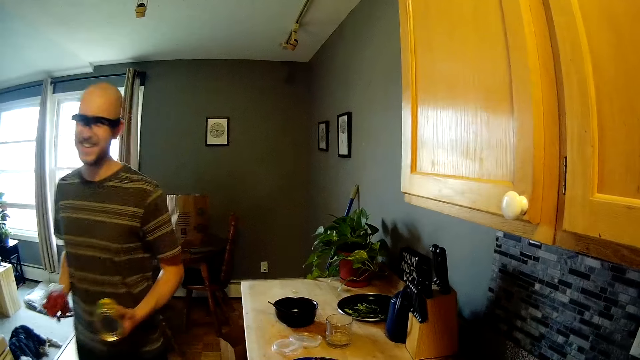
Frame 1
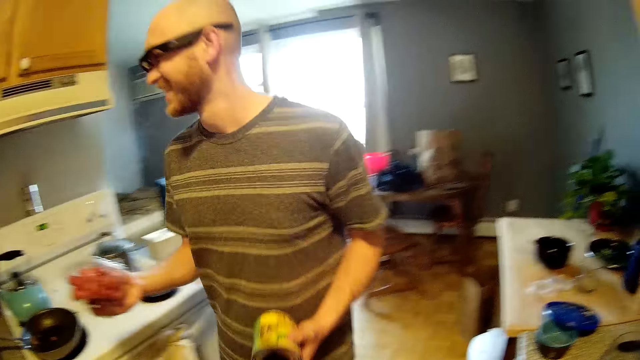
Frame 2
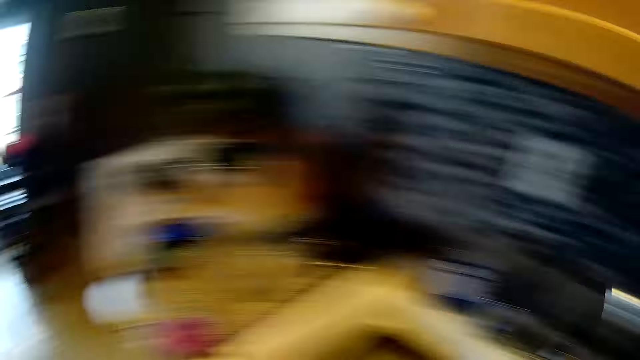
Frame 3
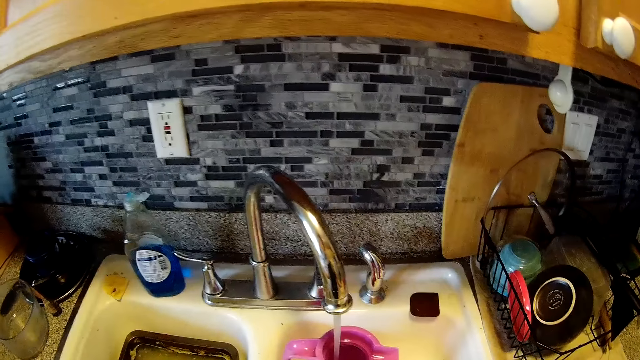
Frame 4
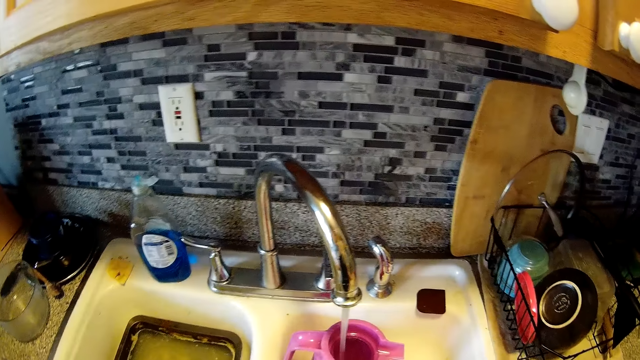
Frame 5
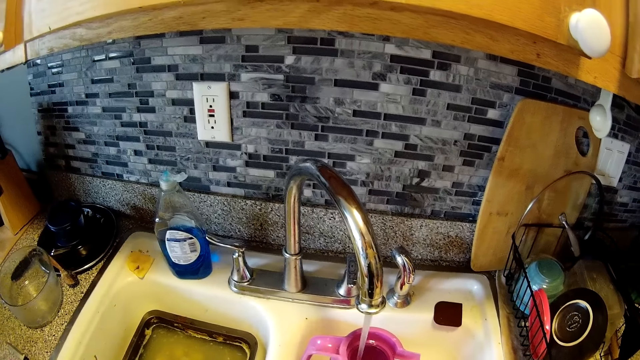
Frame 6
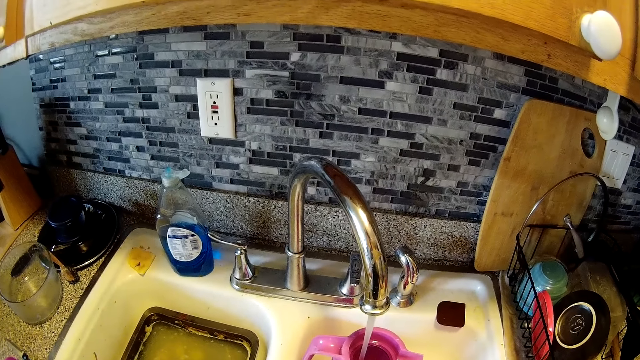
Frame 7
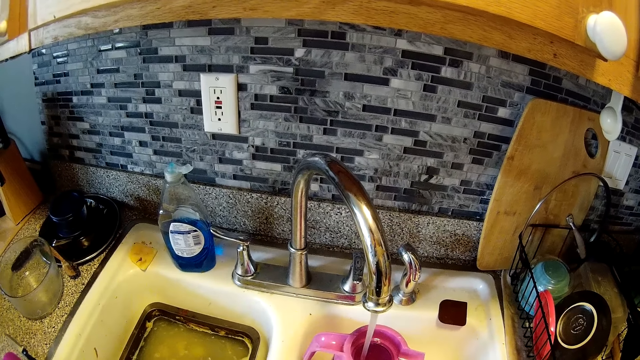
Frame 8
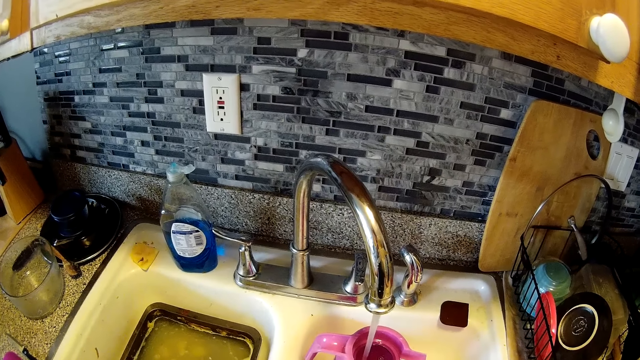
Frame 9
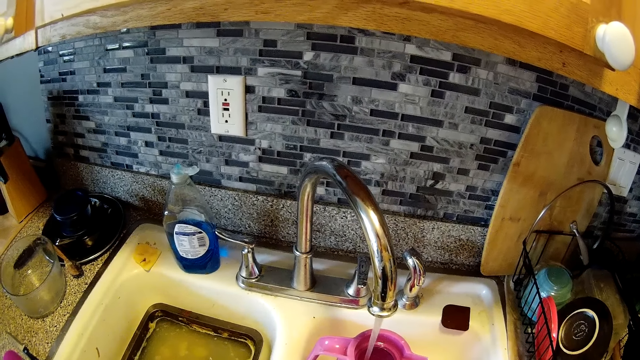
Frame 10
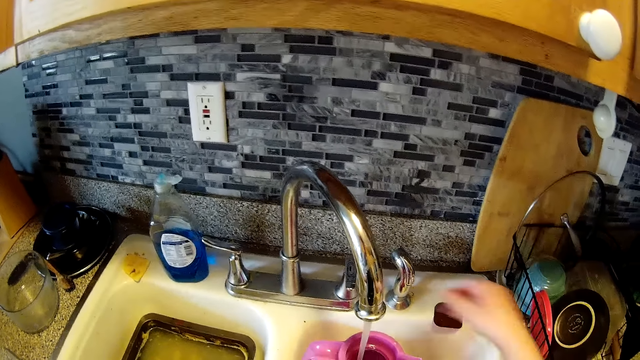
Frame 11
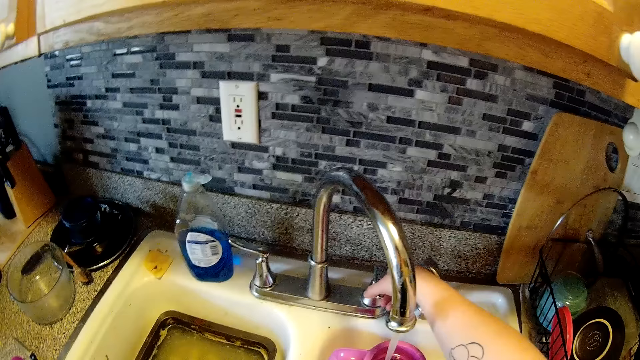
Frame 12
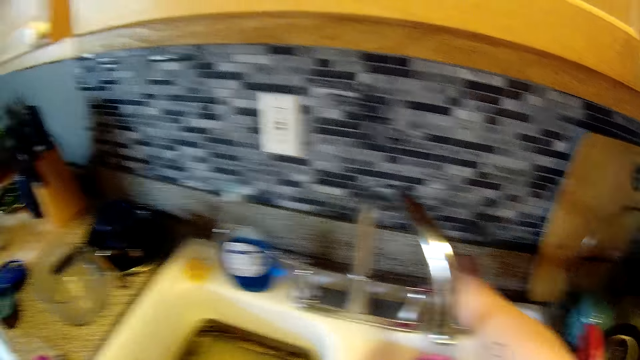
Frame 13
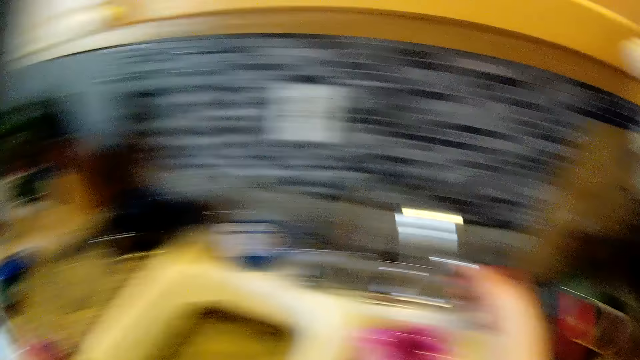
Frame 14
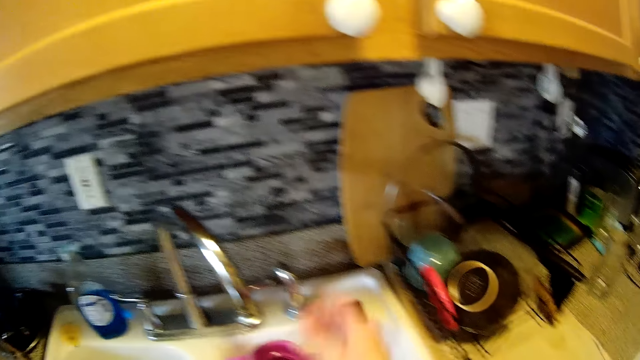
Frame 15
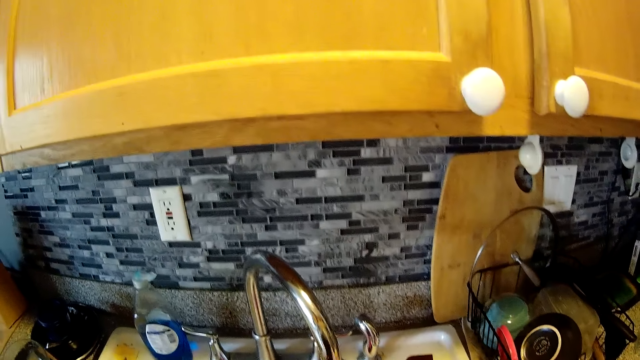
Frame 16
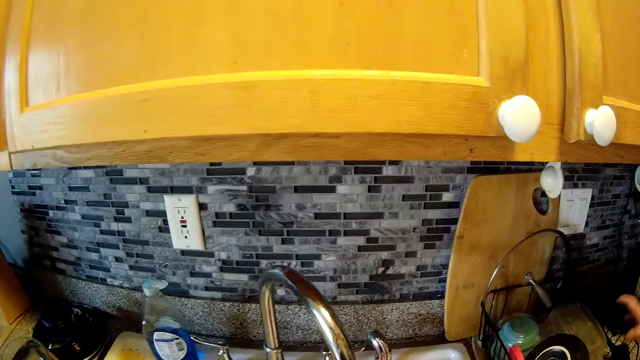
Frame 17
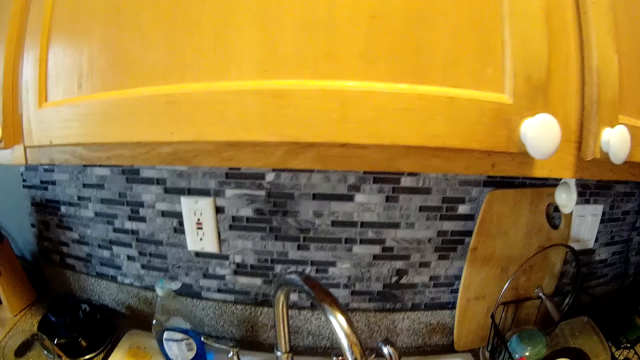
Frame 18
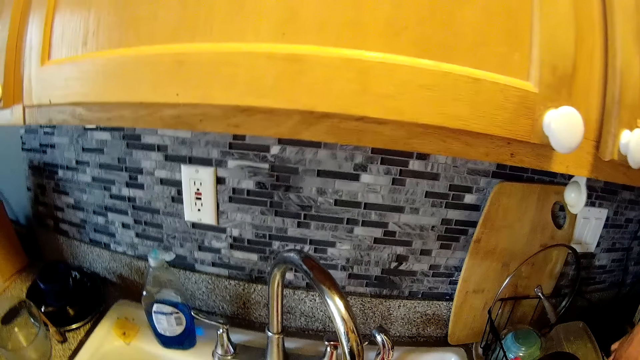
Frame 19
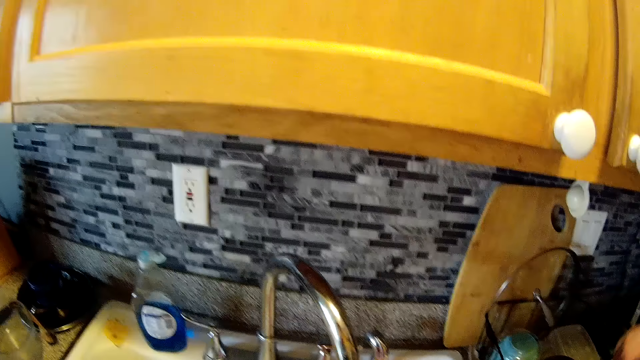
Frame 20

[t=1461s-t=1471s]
The camera wearer looks at the jug. She turns off the tap with her right hand. She removes her hand and picks up a tray.

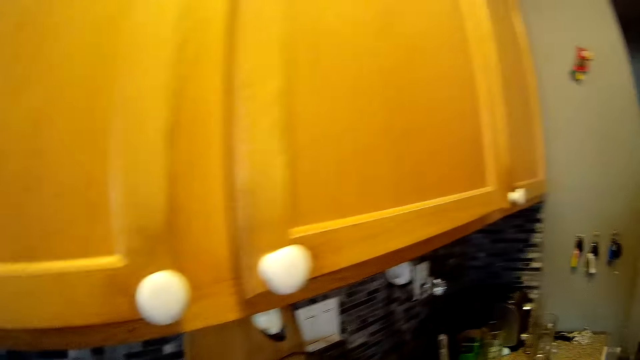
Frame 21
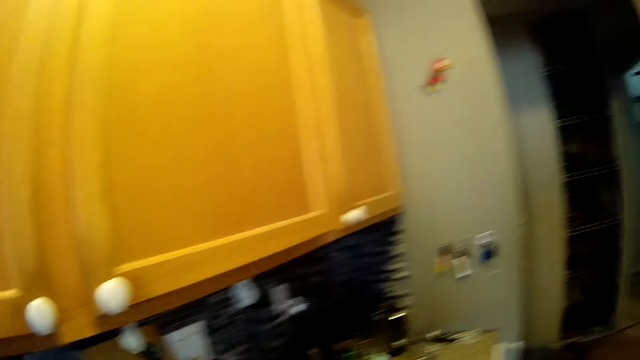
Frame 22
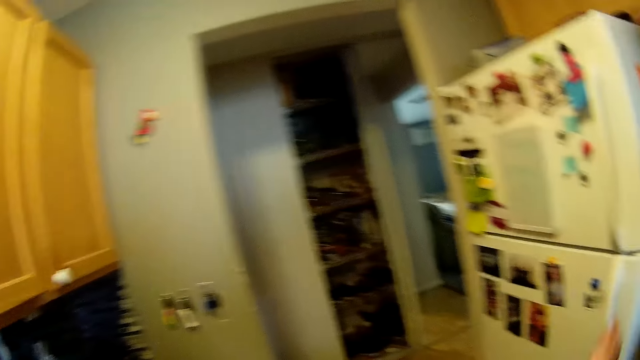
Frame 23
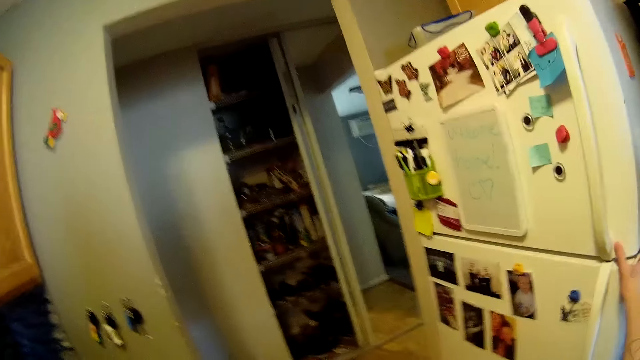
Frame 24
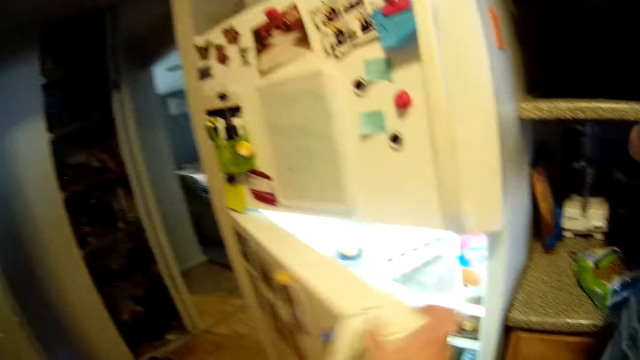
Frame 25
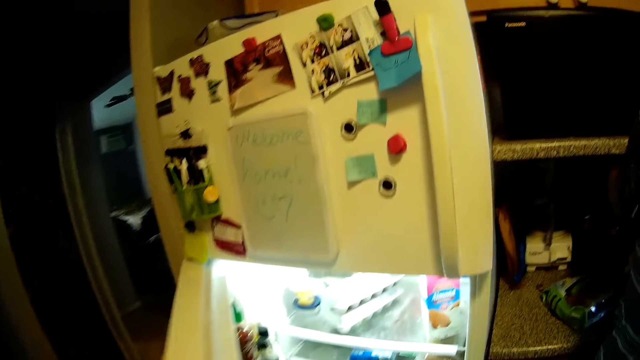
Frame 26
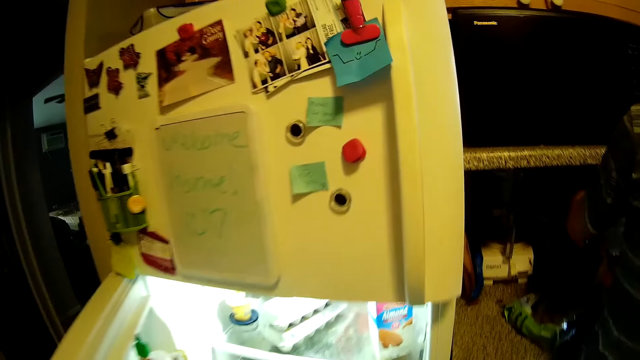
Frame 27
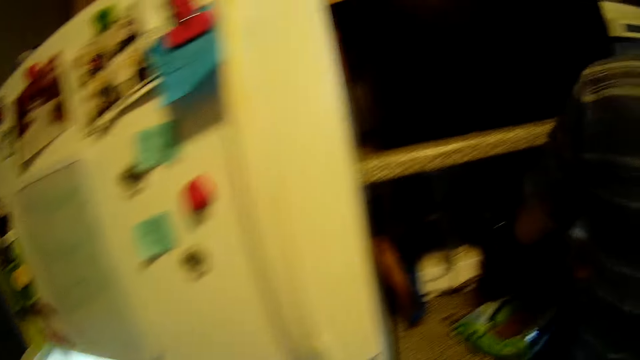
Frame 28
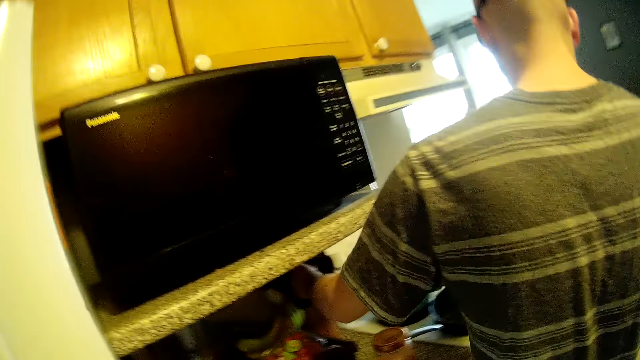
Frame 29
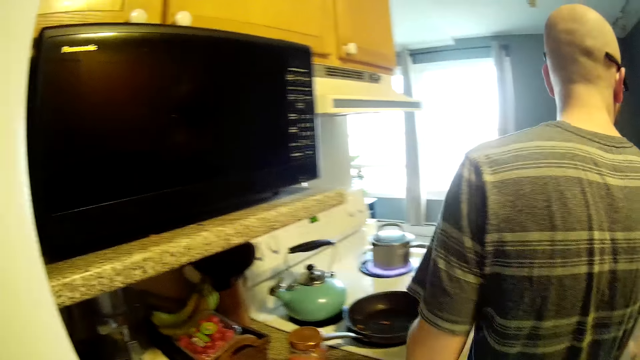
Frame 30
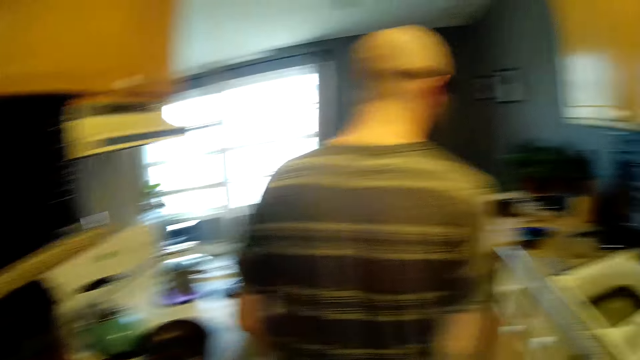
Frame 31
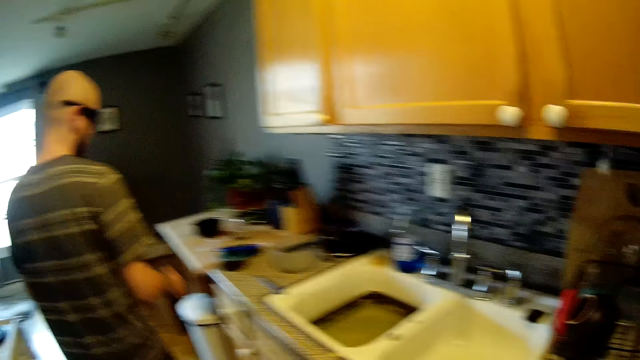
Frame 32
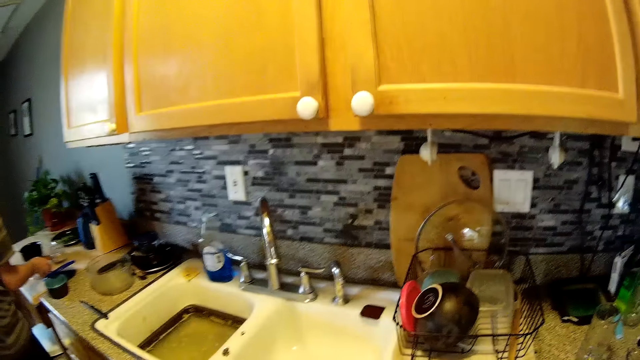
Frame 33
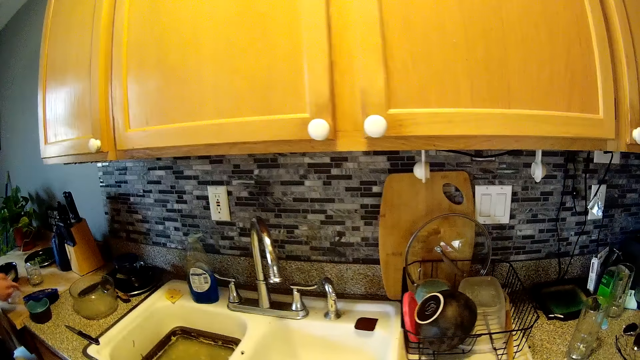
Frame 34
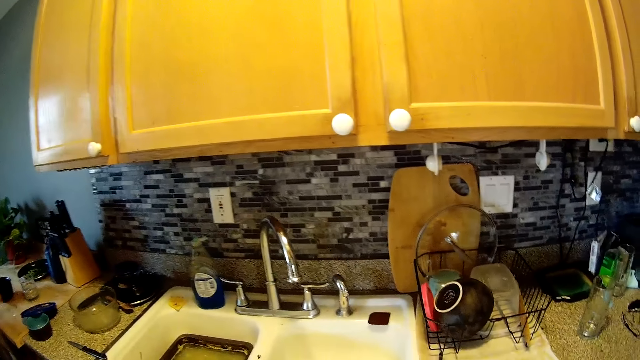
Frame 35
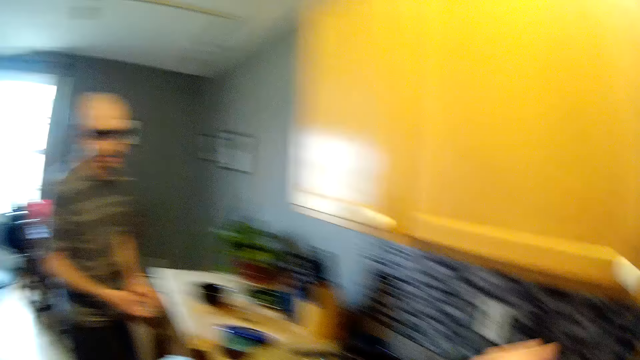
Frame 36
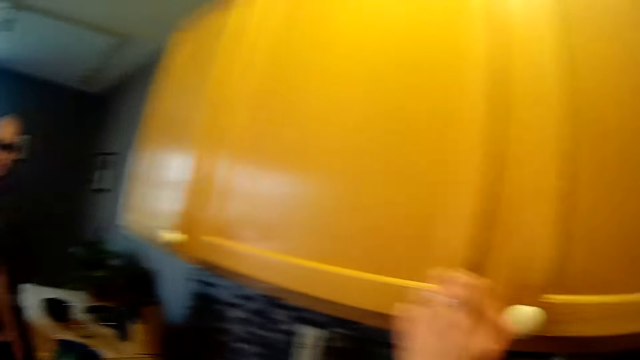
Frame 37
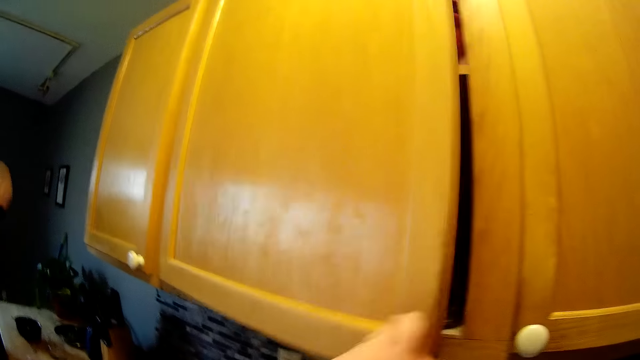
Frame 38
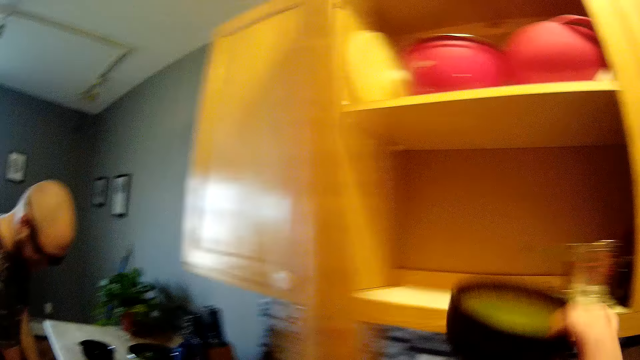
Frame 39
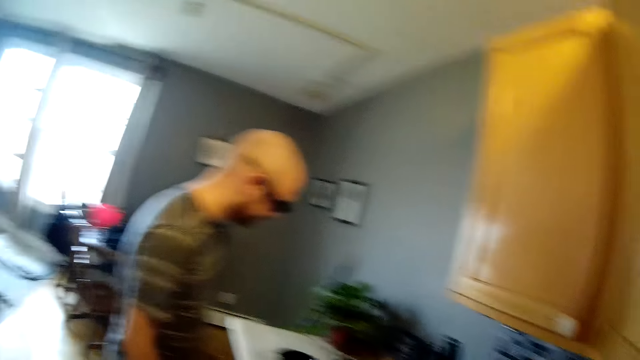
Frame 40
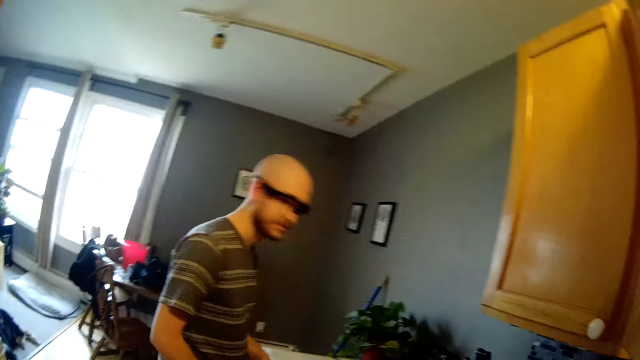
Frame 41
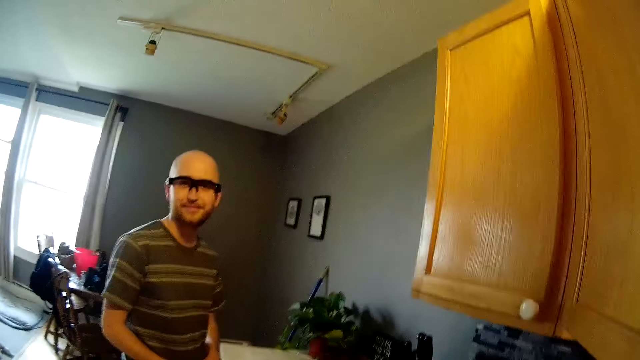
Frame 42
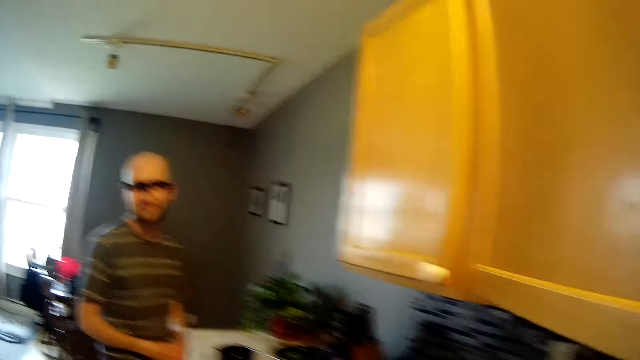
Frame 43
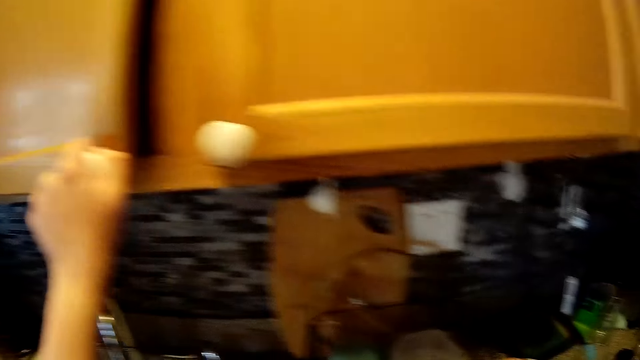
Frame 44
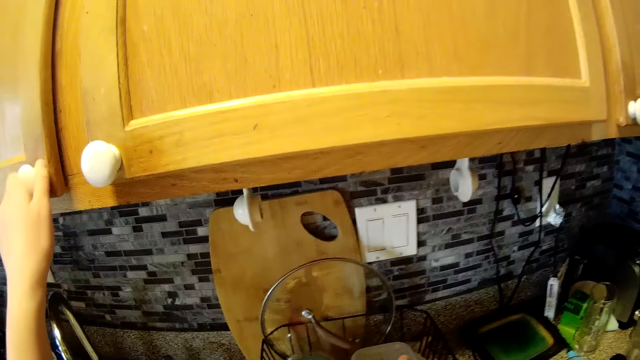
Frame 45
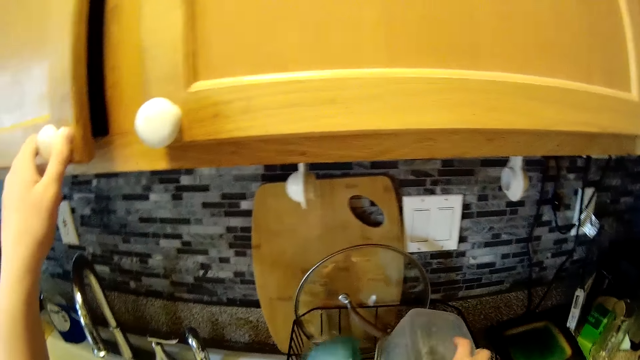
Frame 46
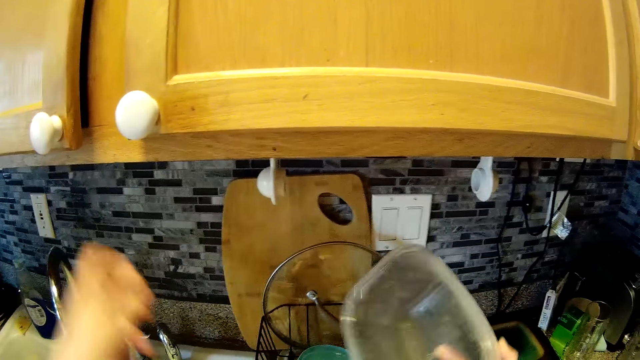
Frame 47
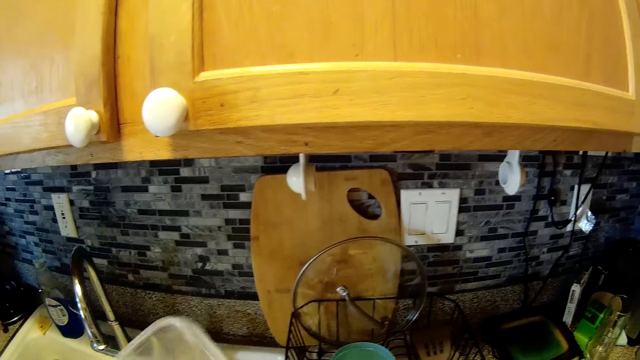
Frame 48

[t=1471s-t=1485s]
The camera wearer talks to a man. She turns around. She opens a door of a refrigerator with her right hand. She touches the refrigerator. She turns around. The man picks up a plastic container from the kitchen countertop with his left hand. The camera wearer opens a kitchen cabinet door with her left hand. She touches the cabinet. She drops a bowl plate in her right hand into the kitchen cabinet. She closes the kitchen cabinet door with her left hand. She picks up a plate from a plate rack on the kitchen countertop with her right hand.
